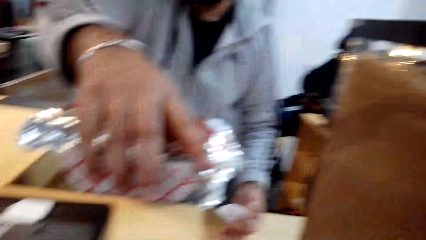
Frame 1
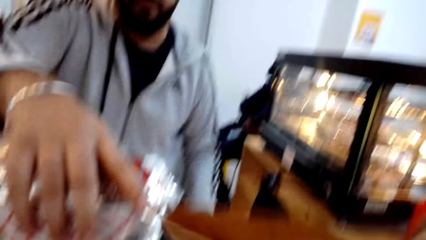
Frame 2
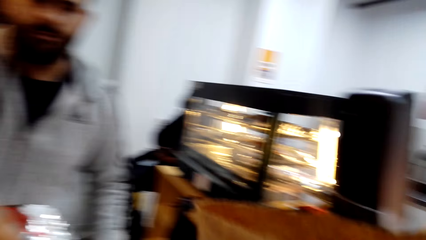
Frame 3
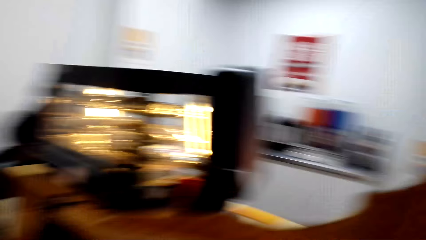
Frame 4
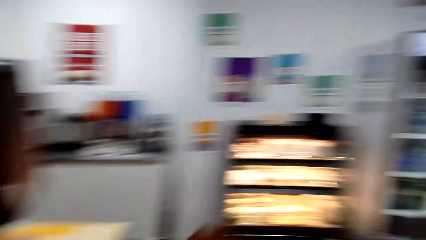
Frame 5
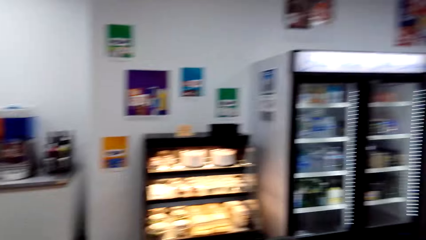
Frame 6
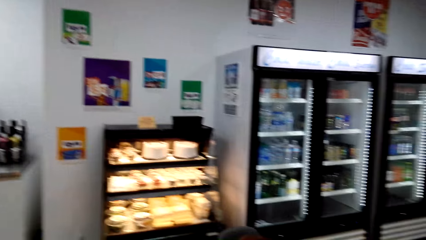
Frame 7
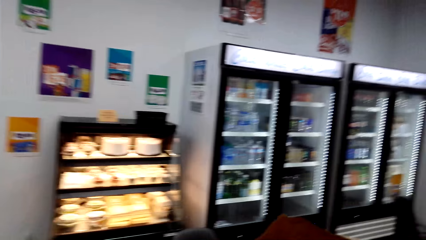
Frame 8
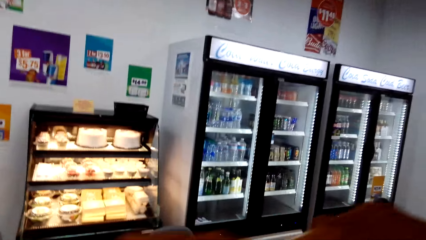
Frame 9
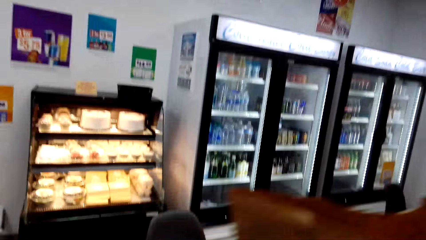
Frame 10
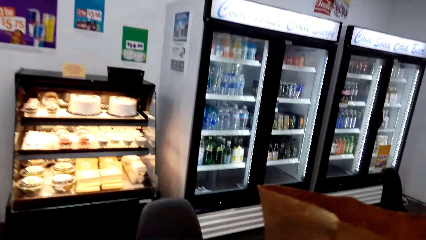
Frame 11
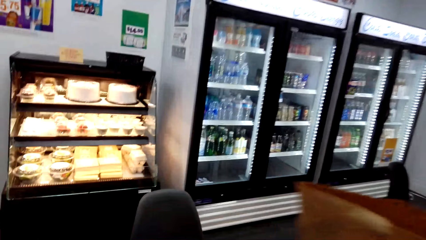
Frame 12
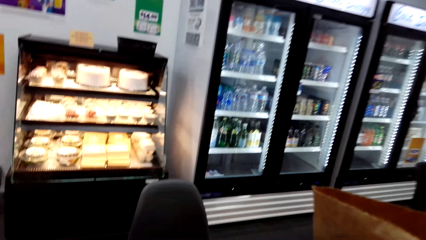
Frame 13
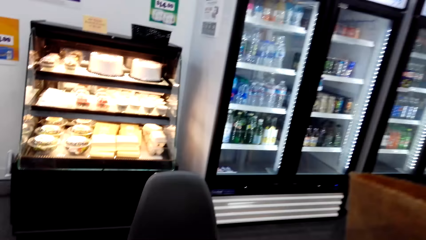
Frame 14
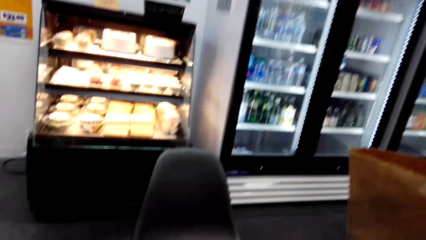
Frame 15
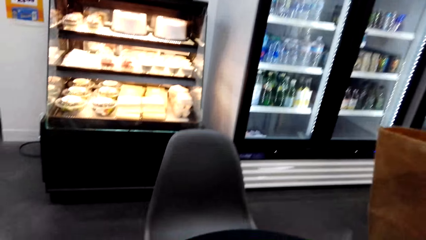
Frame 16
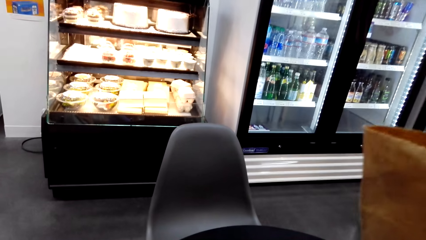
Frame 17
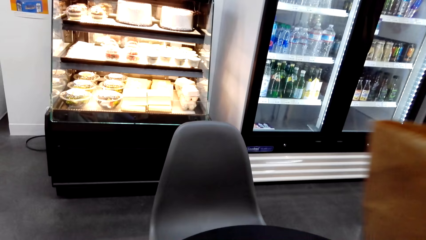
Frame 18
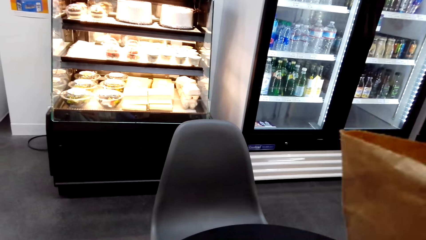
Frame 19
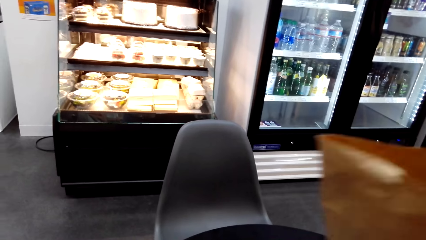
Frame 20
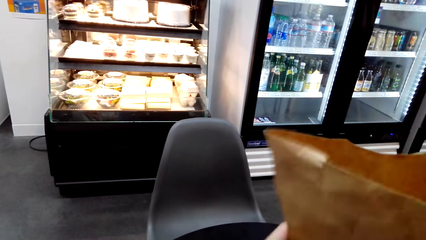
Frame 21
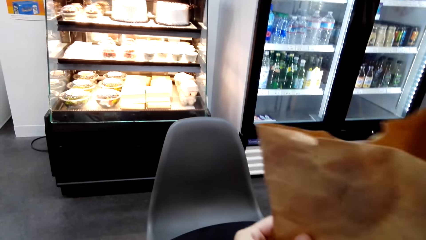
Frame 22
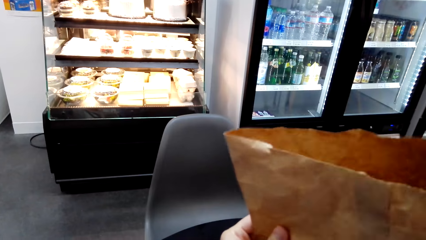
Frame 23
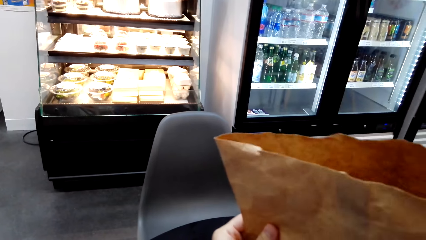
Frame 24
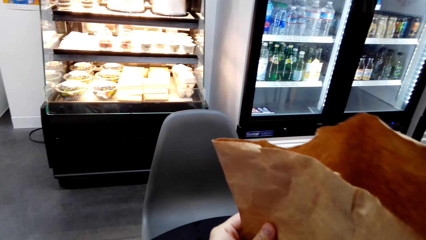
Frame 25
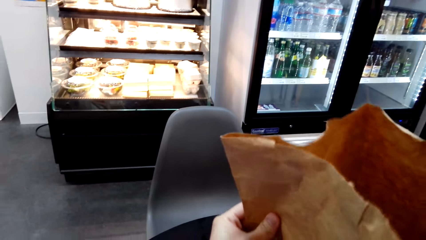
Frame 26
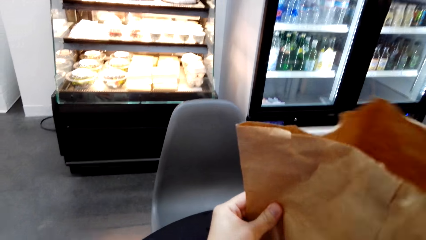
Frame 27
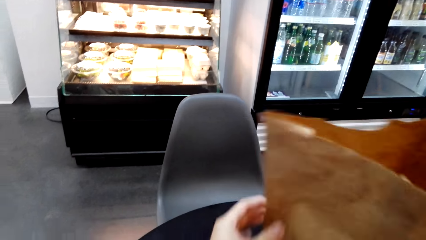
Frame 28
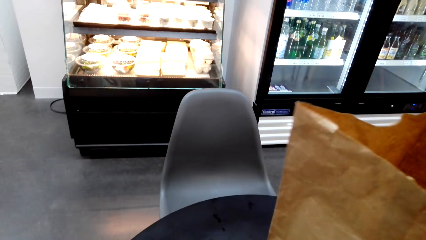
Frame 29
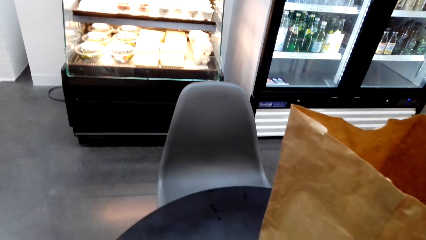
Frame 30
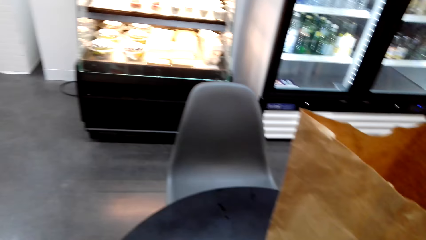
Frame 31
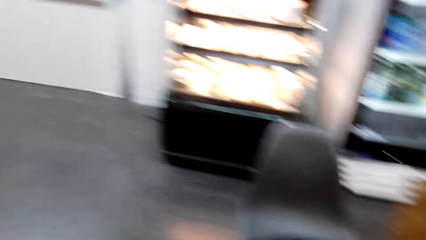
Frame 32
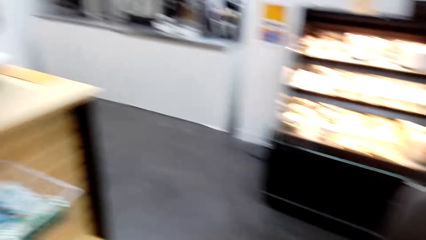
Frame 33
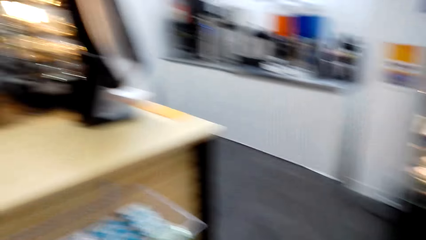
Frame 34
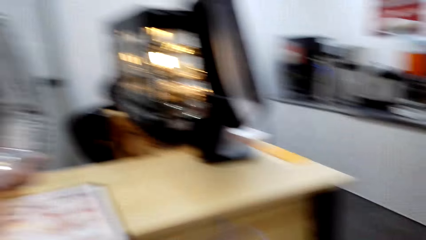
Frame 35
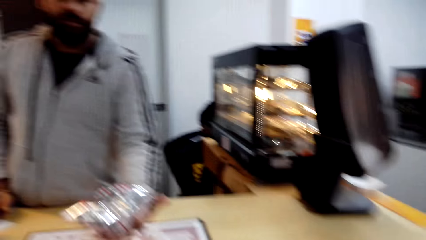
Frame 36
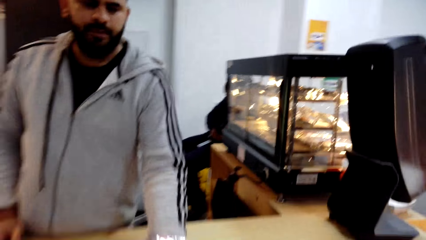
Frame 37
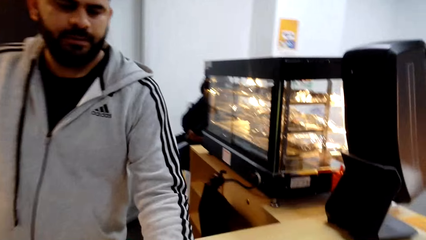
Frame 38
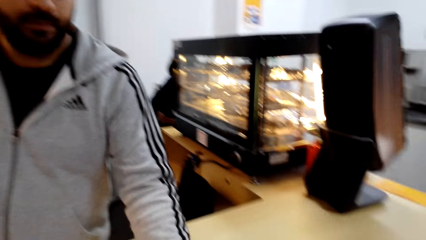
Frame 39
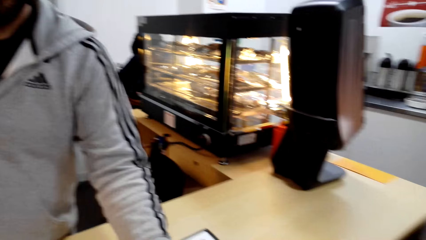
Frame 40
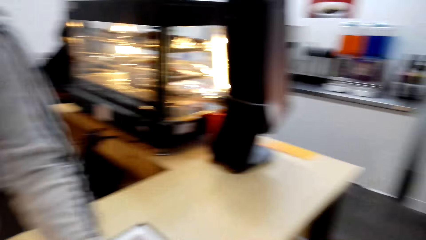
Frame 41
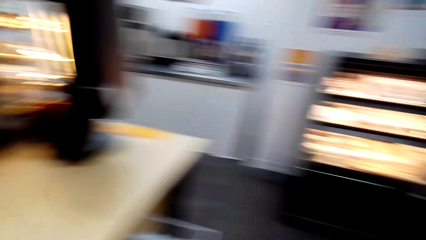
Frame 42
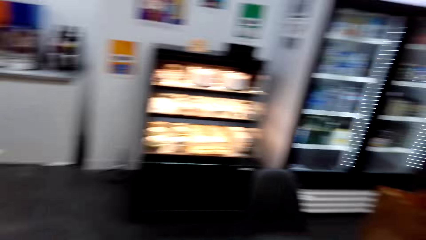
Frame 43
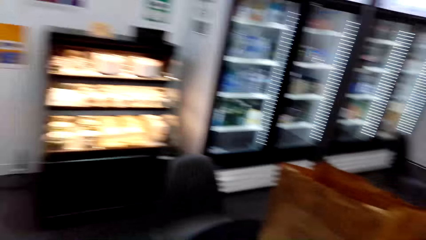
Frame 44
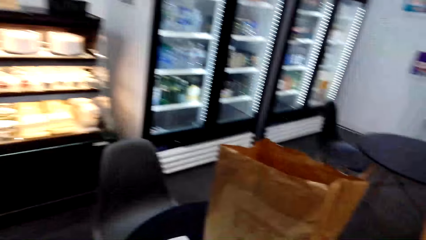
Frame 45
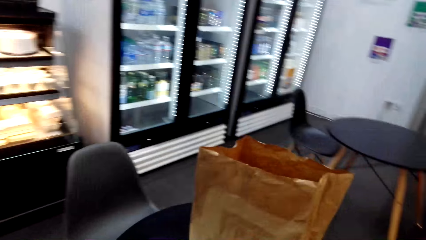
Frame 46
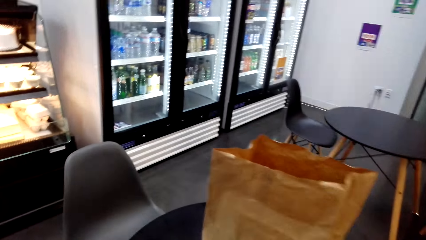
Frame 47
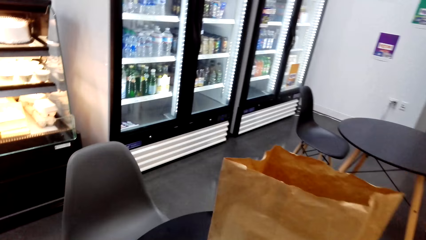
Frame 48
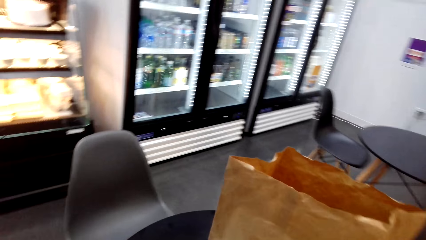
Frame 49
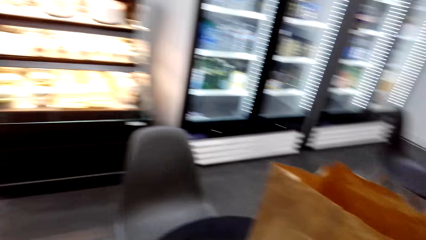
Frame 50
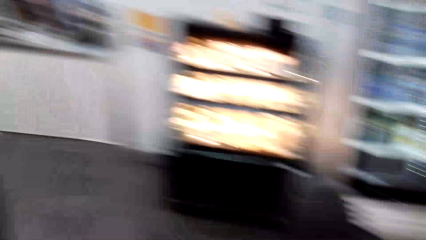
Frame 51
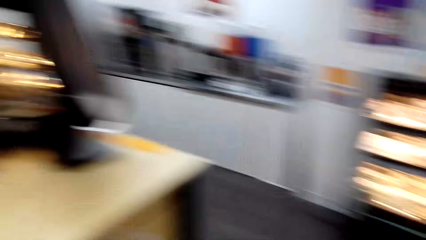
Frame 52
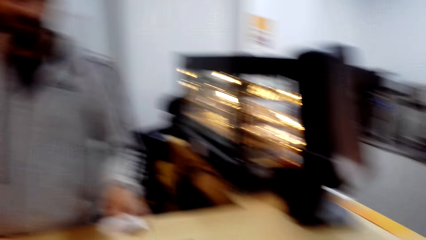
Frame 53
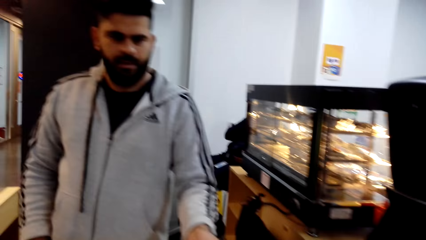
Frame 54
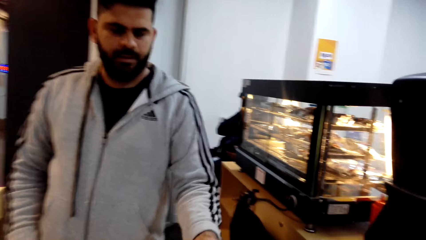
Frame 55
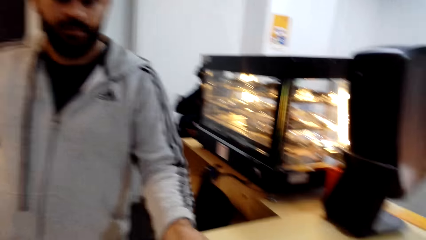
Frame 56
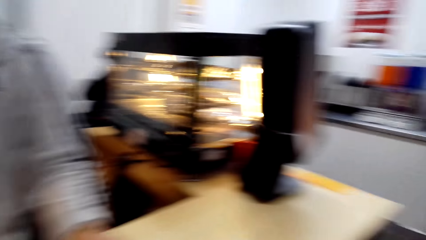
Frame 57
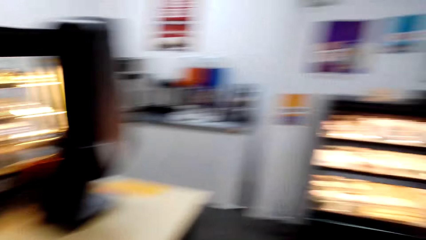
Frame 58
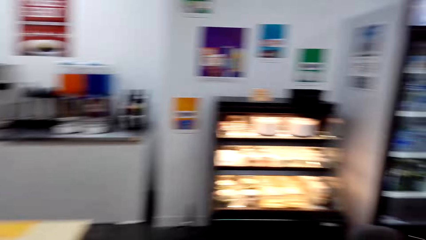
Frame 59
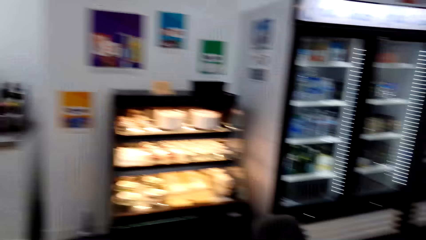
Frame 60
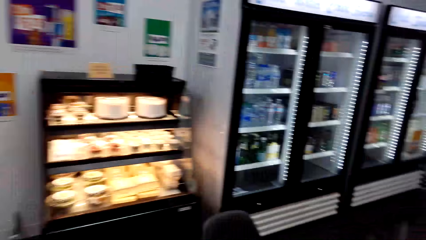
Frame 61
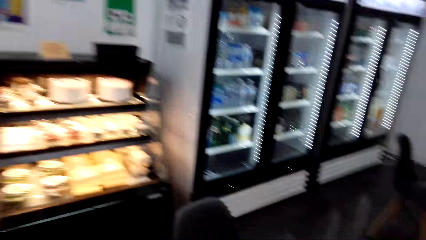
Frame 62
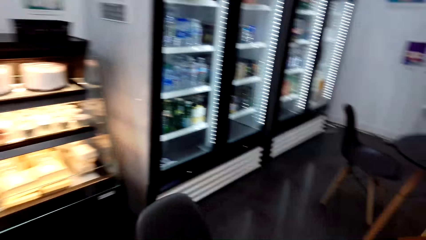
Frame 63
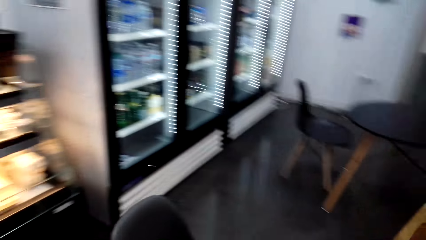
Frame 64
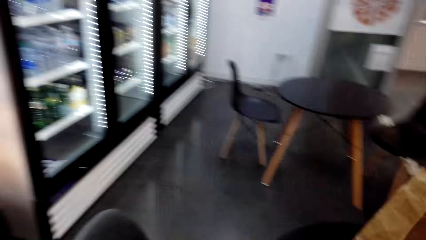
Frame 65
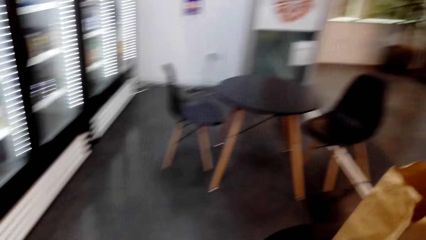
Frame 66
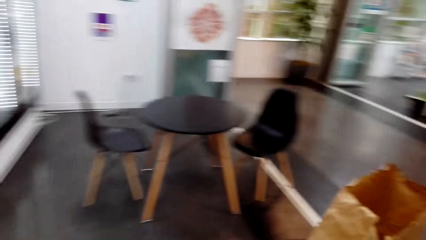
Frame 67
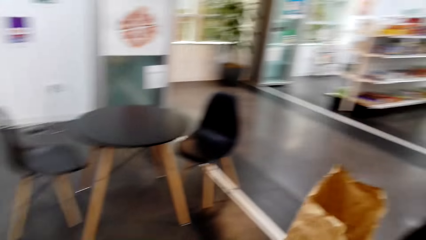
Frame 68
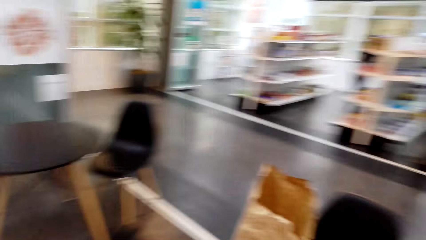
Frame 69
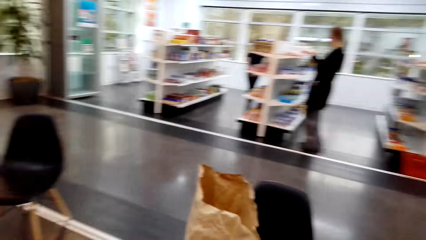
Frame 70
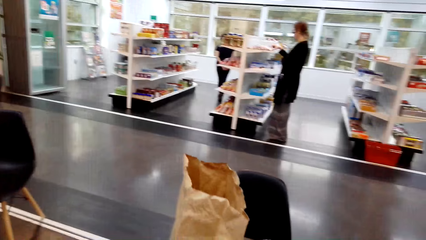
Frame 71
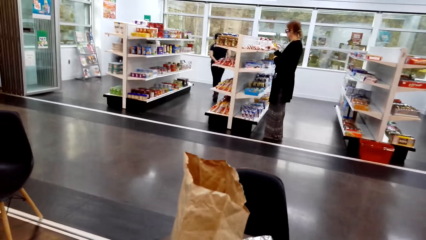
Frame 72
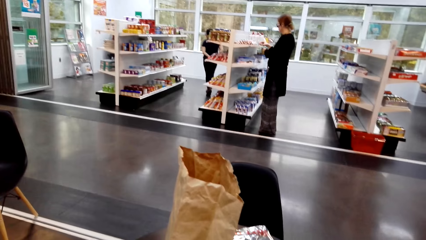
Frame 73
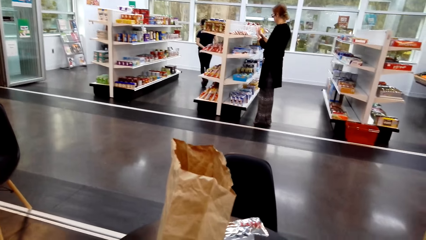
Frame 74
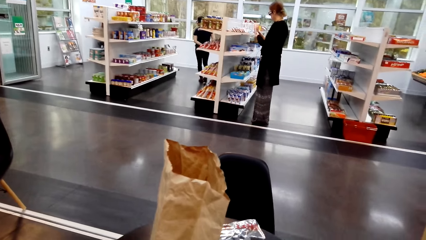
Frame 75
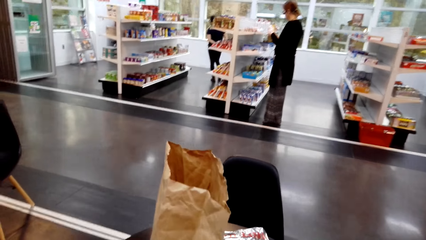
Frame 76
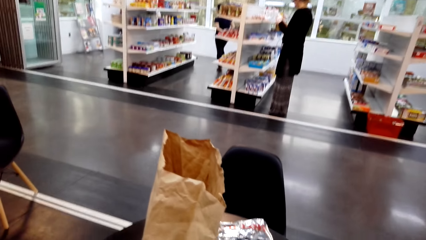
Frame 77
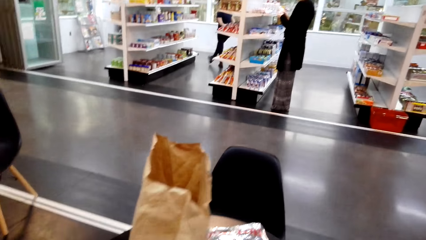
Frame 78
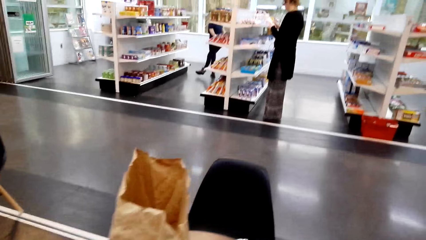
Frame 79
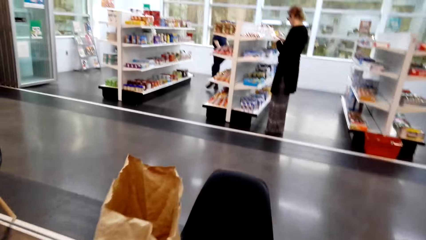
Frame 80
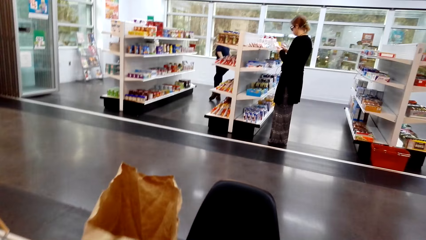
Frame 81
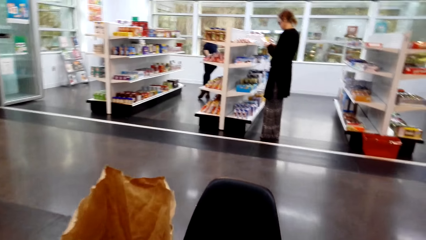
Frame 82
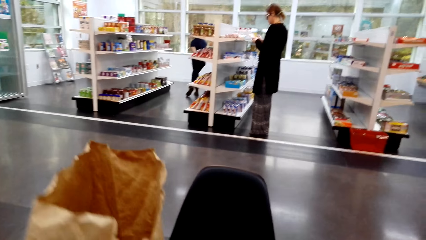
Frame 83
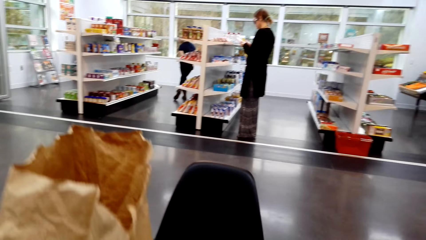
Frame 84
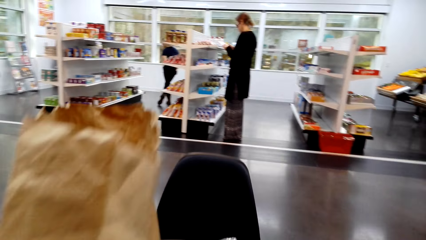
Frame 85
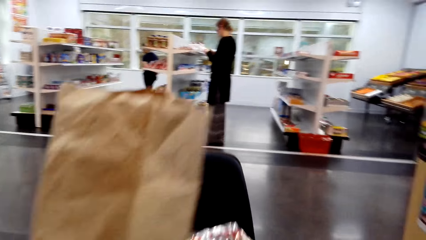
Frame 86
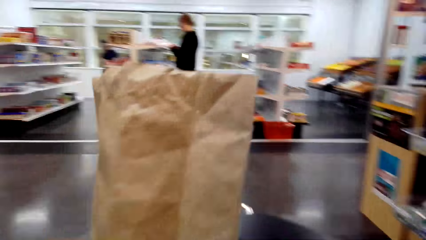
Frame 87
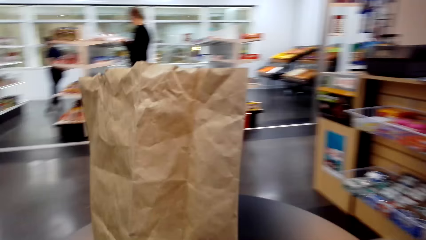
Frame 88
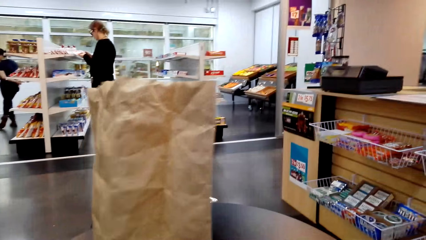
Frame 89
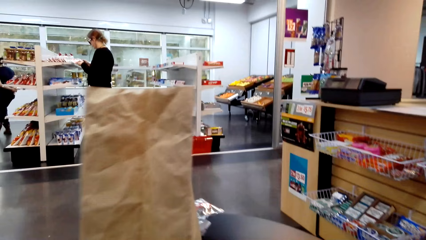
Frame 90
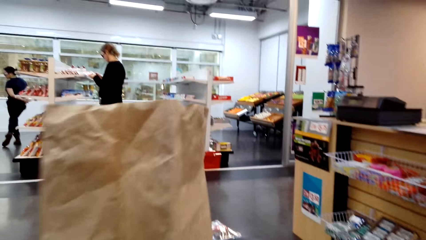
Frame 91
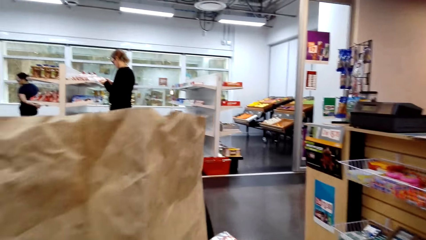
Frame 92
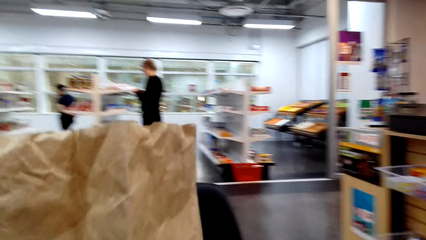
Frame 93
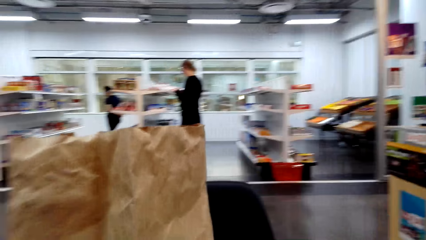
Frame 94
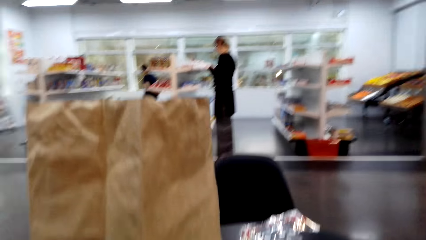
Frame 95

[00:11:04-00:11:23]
The camera wearer puts the shopping bag on the table. They walk around the supermarket. They fold the shopping bag. They walk around the supermarket. The cashier holds something in his hands. The camera wearer takes a hot dog from the cashier. They walk around the supermarket. They dialogue with the cashier. They walk around the supermarket. They put something on the table. They sit down on a chair.
